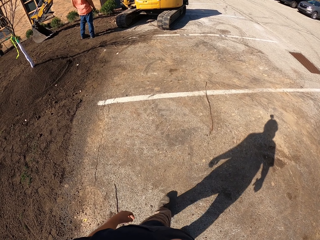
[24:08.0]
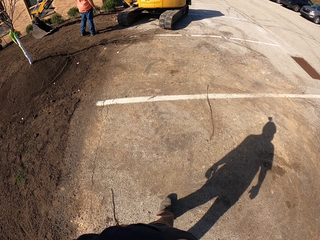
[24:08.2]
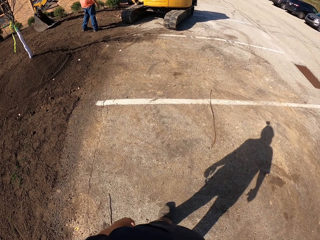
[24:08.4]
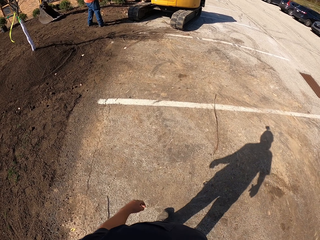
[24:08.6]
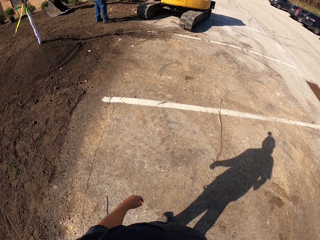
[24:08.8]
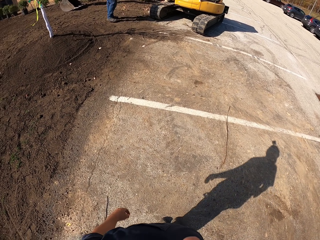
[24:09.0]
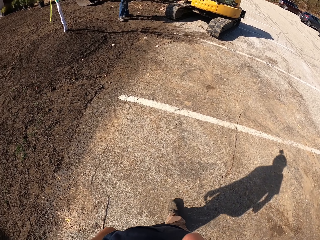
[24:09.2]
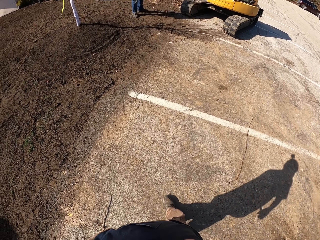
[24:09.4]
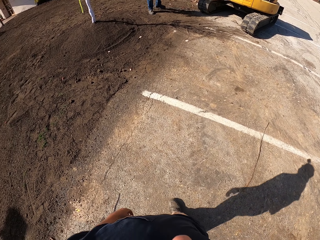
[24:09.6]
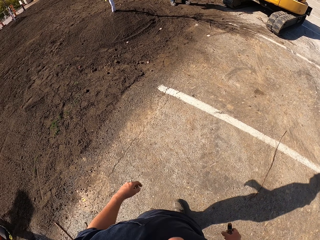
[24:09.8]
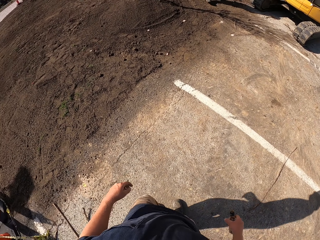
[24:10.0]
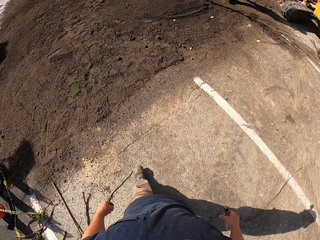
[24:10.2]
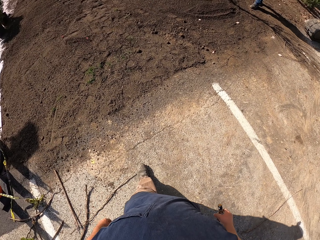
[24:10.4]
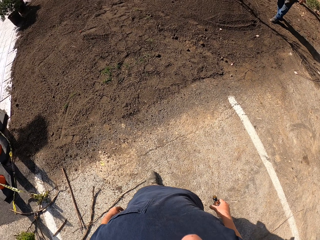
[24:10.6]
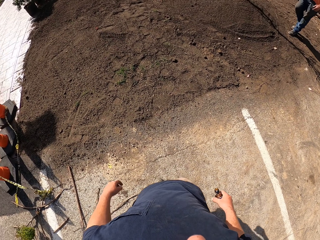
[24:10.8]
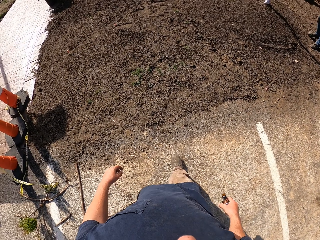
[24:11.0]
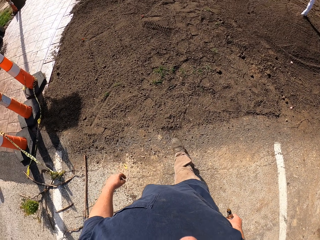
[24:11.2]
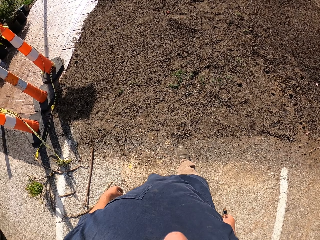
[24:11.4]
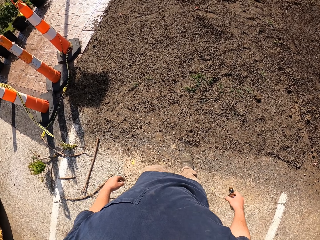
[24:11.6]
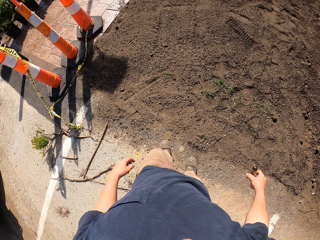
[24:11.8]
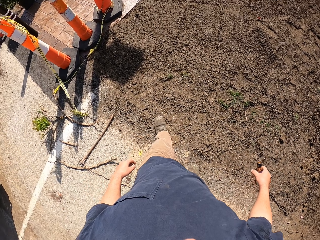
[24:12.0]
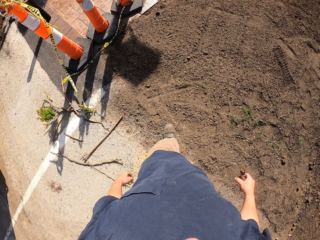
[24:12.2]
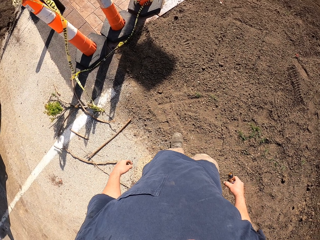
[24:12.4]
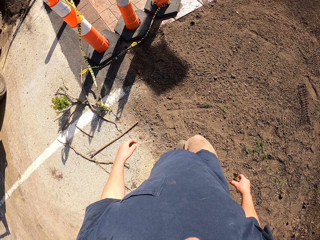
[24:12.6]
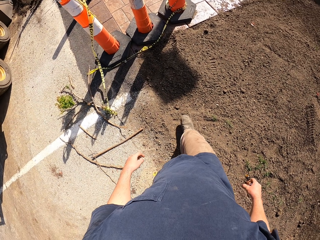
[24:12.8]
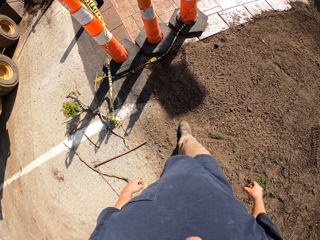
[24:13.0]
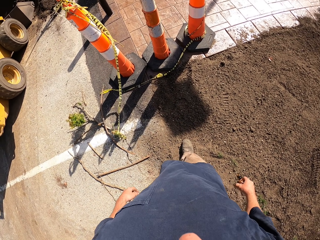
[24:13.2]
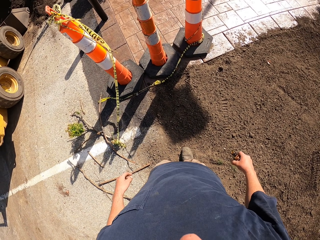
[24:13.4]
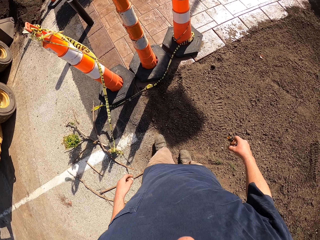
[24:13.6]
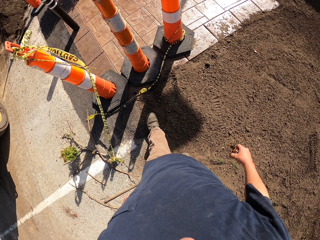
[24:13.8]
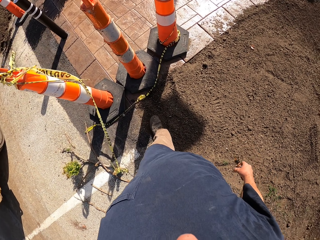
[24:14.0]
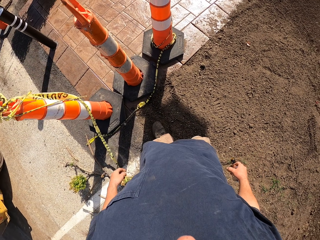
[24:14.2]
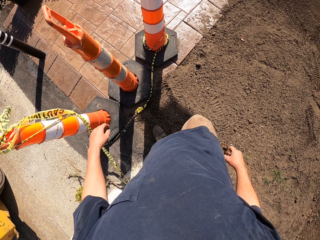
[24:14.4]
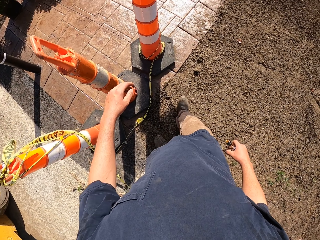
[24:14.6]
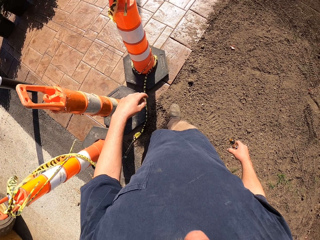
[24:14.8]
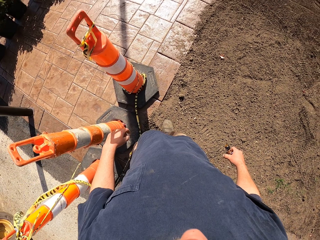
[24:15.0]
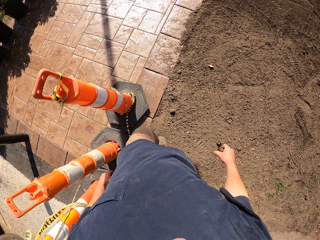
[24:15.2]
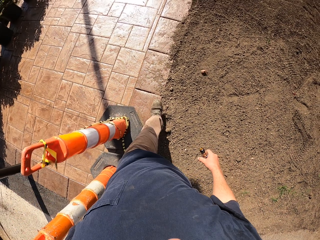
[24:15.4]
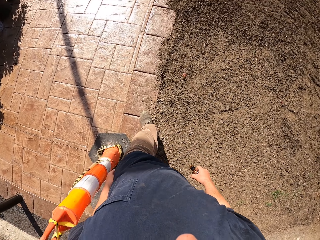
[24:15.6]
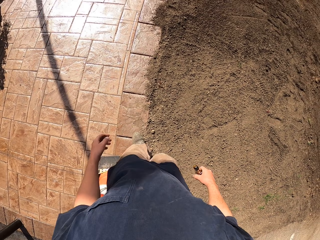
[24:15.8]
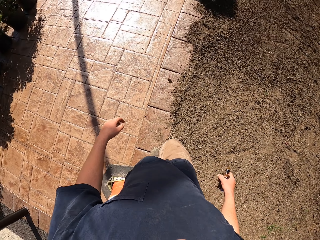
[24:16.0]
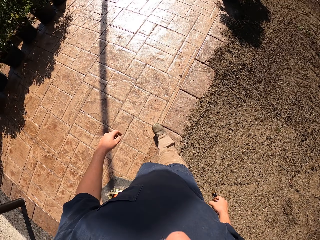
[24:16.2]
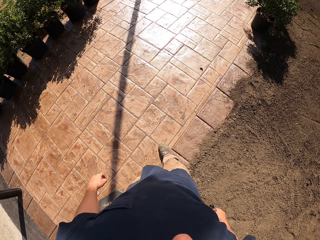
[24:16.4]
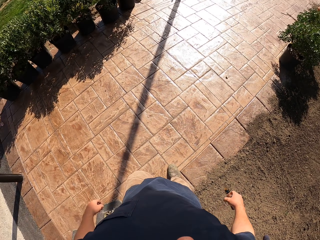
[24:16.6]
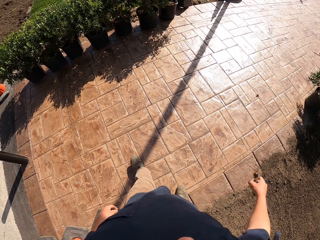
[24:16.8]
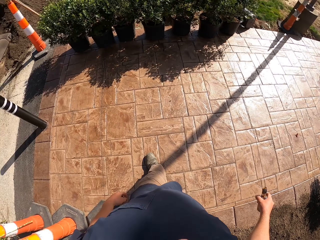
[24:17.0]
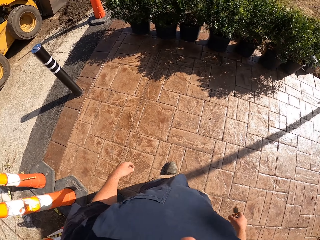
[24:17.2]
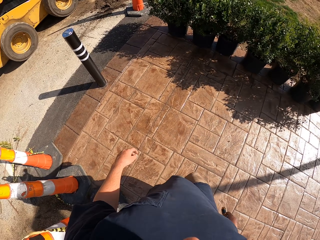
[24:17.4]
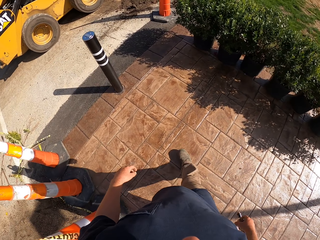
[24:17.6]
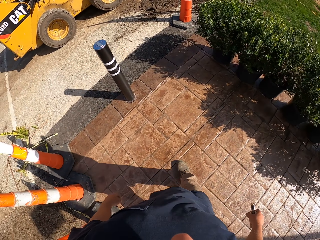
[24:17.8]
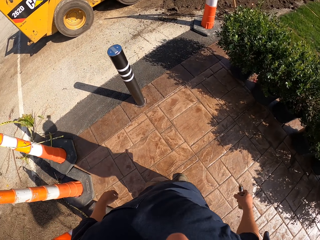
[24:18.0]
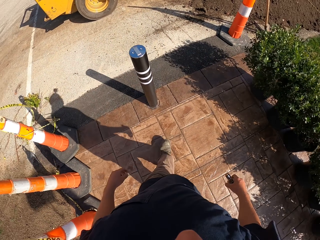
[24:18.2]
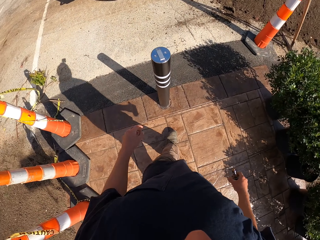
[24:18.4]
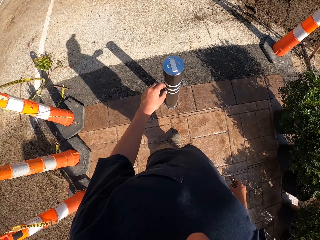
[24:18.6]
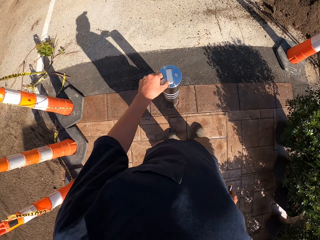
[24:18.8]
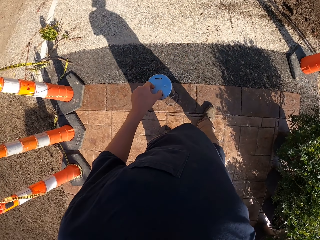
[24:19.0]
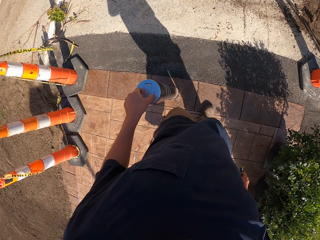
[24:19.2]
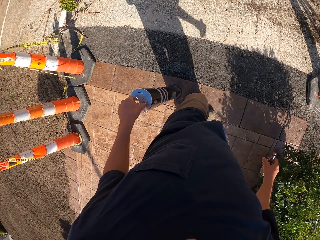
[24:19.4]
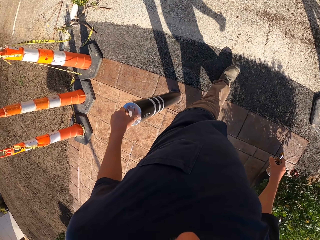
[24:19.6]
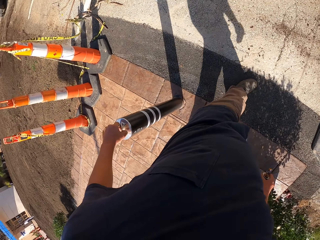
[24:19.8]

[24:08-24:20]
The camera wearer walks around the compound.

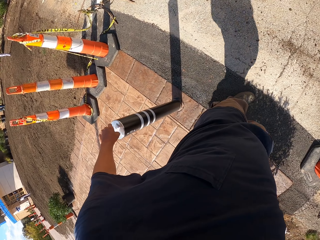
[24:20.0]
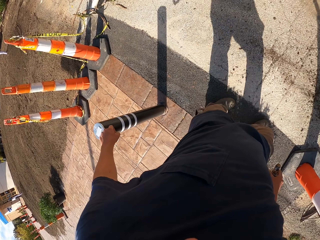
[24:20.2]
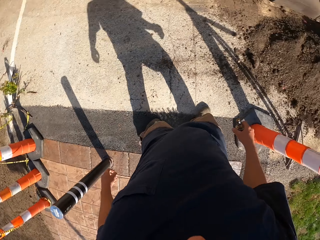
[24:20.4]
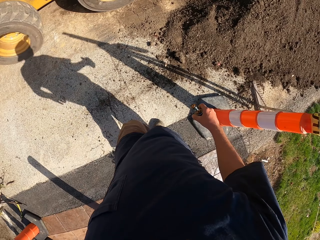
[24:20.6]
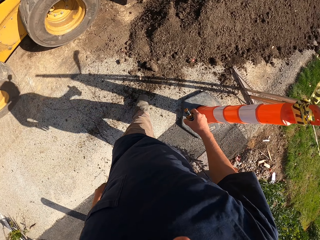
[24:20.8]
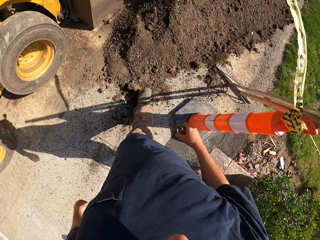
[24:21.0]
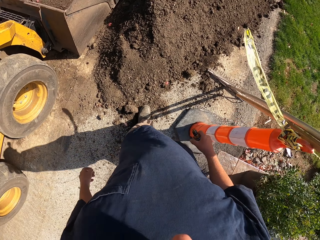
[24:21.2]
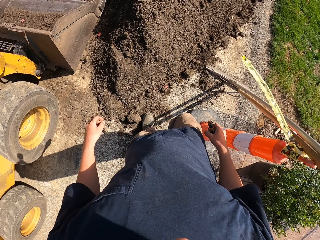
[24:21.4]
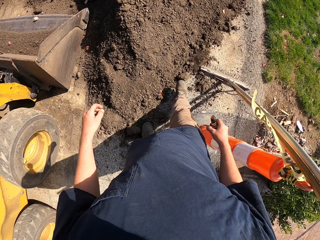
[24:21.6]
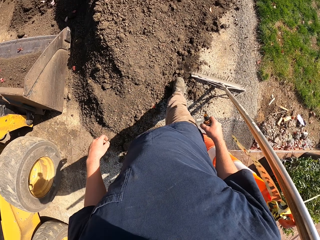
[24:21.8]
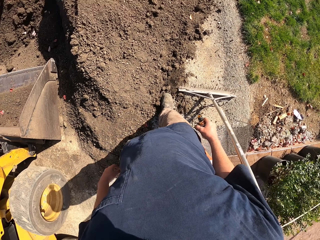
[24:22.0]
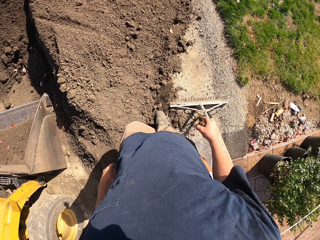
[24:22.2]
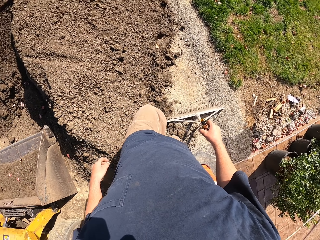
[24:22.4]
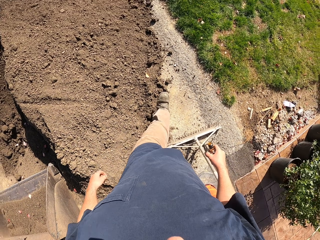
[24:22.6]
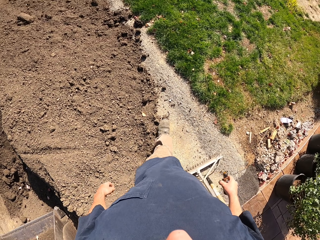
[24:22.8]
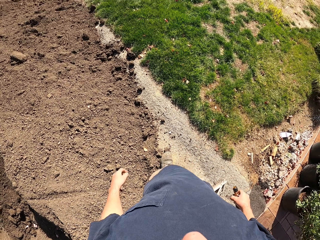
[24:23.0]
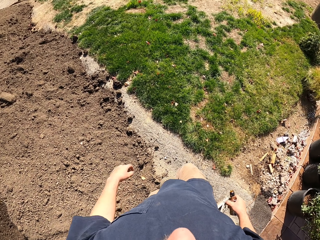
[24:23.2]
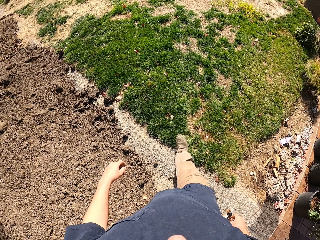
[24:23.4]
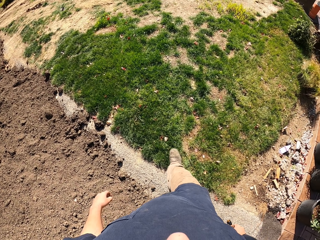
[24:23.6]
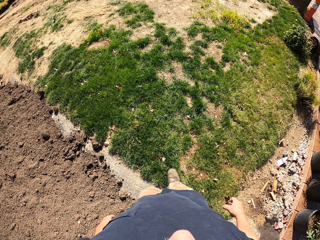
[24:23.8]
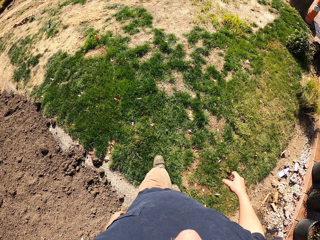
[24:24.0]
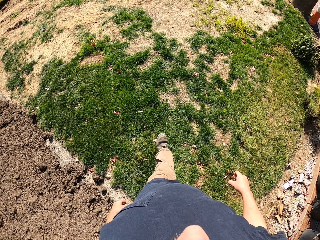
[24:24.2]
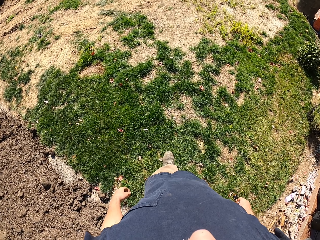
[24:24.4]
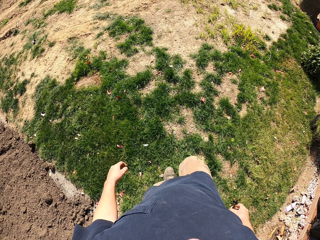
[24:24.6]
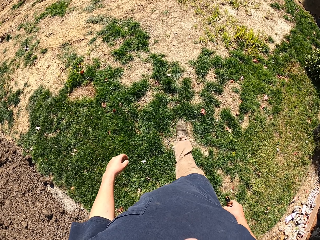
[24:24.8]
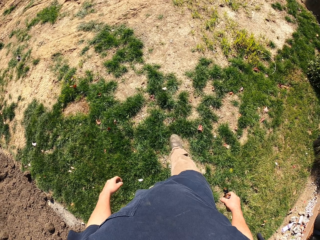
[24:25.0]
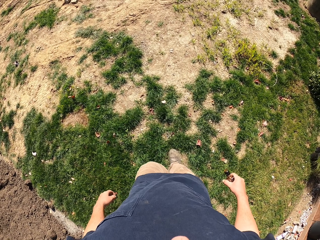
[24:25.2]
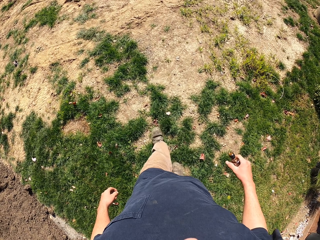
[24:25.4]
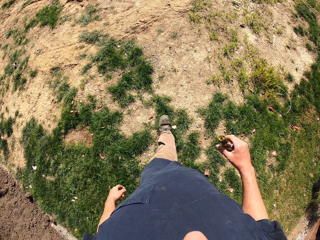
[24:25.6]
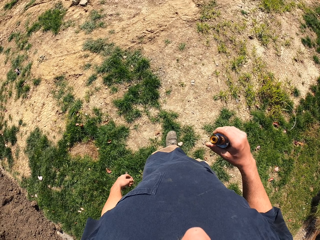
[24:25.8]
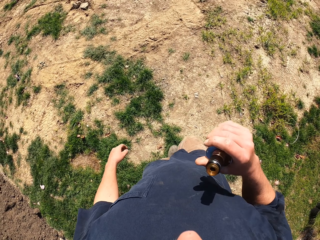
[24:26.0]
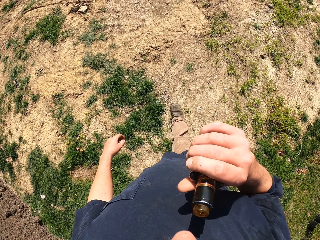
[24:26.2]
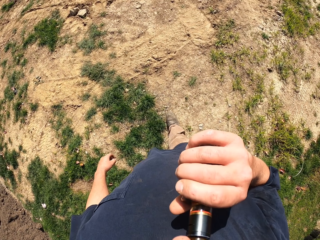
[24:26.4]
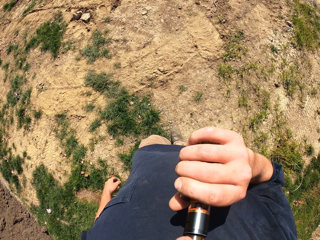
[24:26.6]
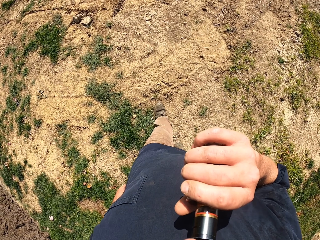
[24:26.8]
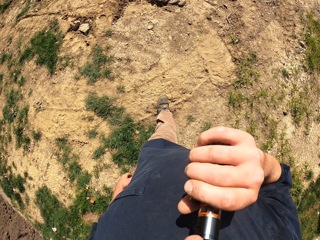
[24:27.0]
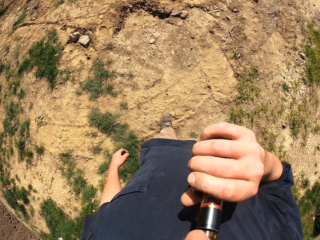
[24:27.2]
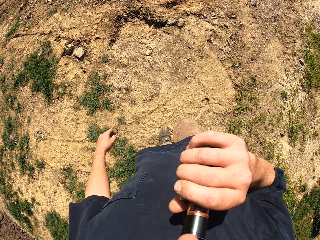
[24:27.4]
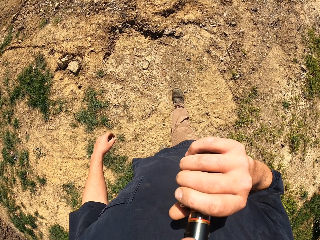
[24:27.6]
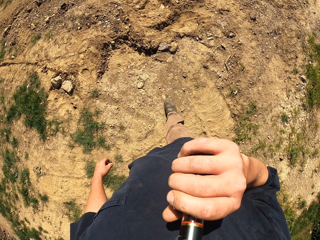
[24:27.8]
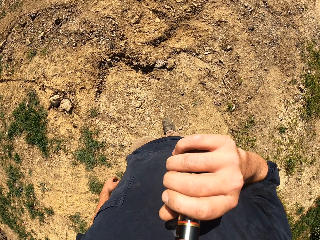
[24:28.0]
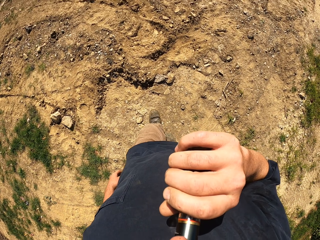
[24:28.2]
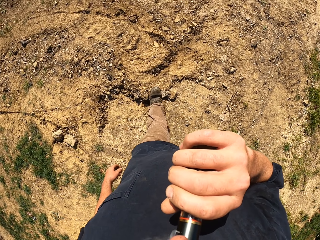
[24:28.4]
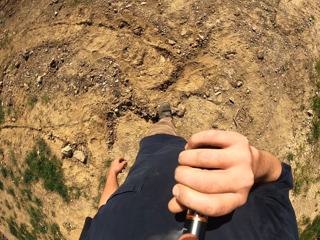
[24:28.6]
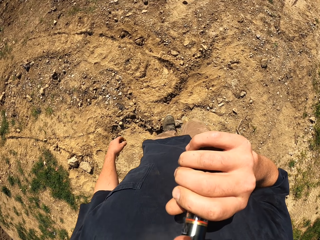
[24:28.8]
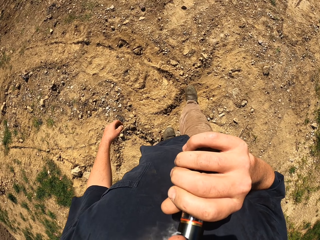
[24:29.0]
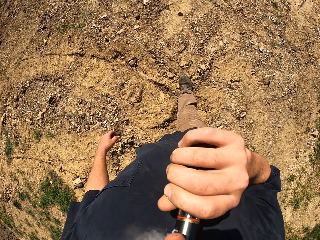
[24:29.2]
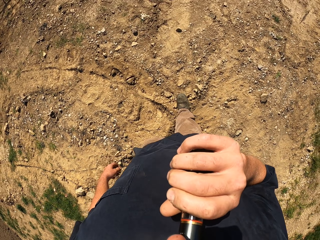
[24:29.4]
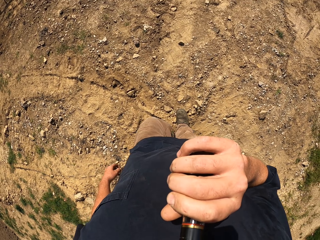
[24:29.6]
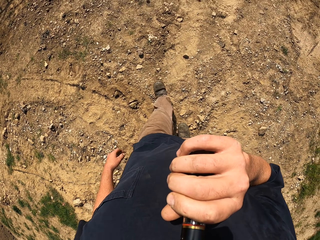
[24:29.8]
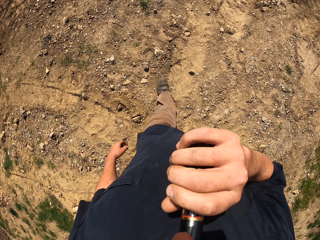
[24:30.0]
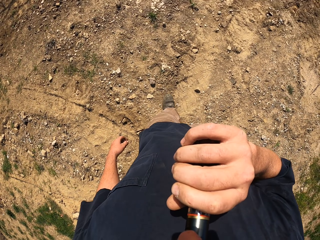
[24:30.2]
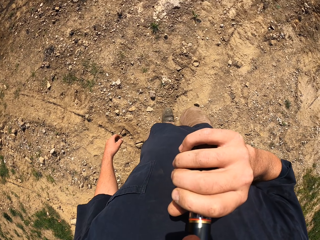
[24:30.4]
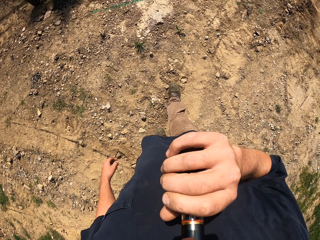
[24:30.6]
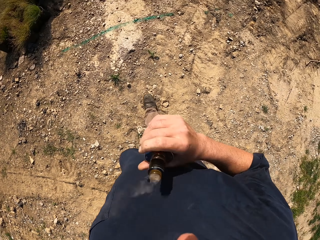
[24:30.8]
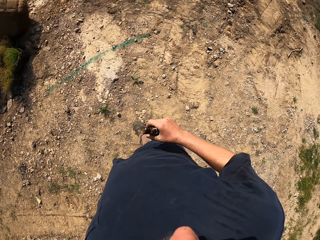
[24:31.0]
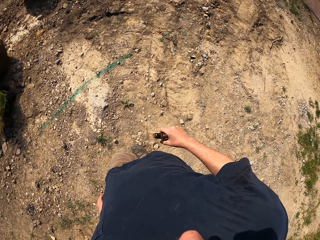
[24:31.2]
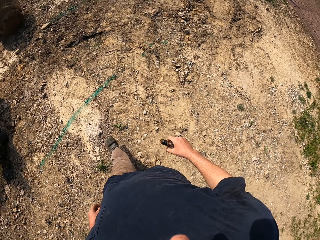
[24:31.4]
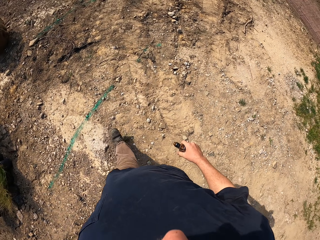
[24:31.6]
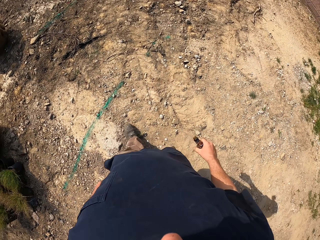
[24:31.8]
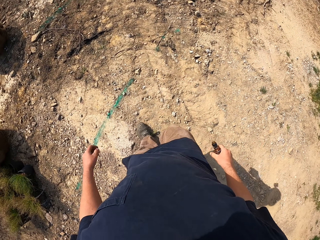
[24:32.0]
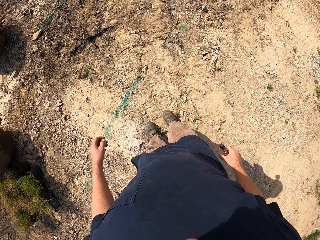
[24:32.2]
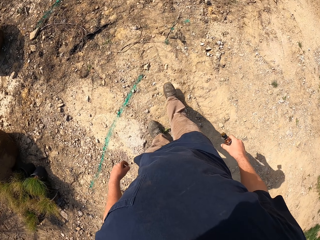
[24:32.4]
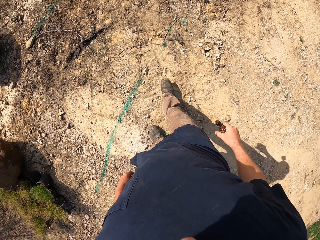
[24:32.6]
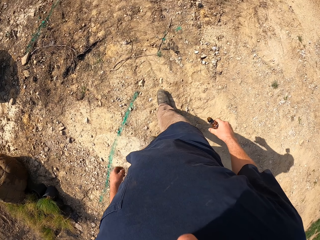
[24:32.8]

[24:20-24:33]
The camera wearer smokes a shisha pen. They walk on the parking lot.
